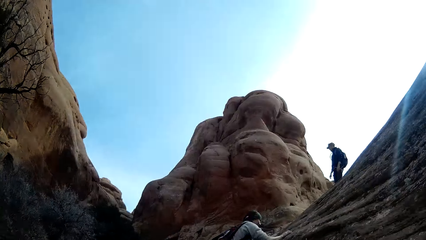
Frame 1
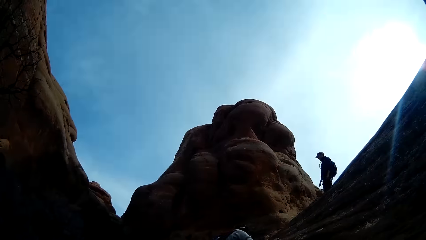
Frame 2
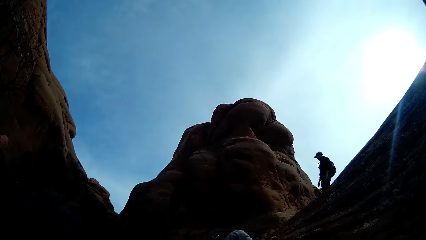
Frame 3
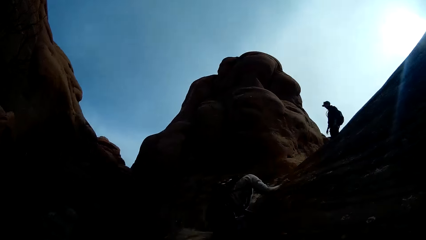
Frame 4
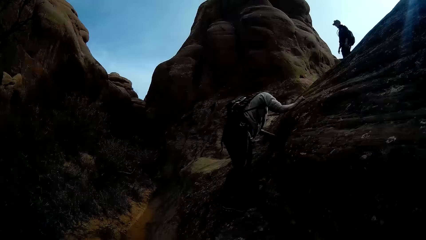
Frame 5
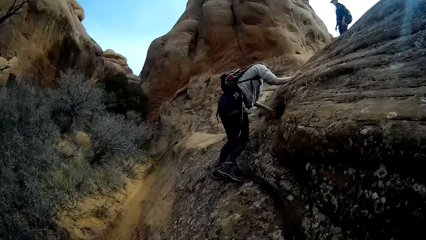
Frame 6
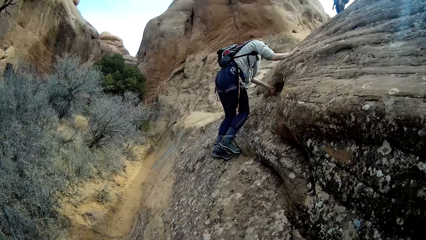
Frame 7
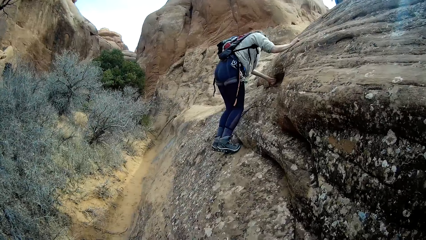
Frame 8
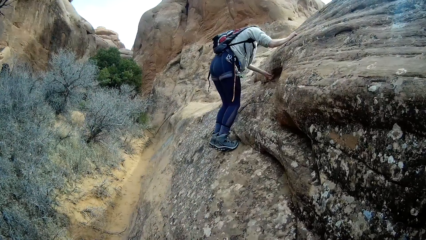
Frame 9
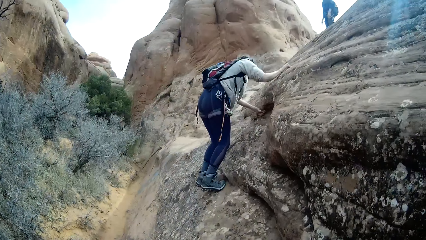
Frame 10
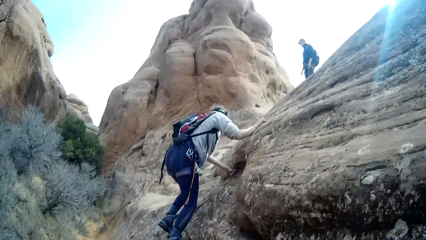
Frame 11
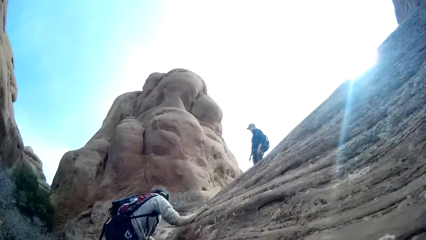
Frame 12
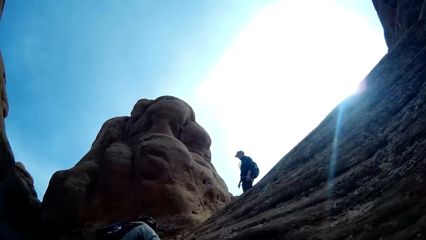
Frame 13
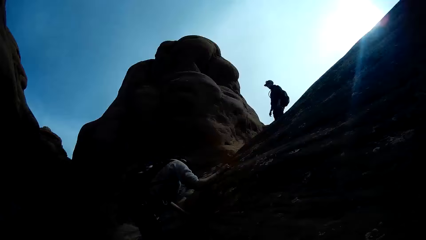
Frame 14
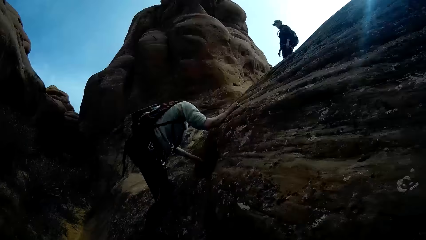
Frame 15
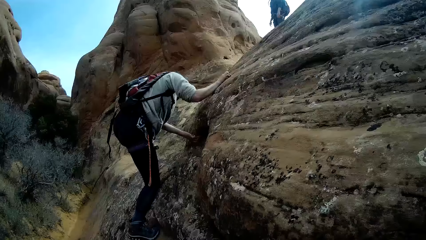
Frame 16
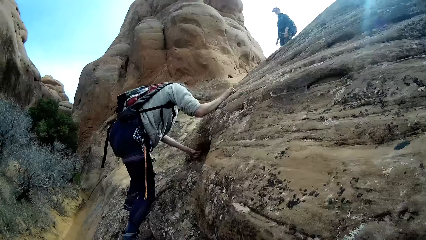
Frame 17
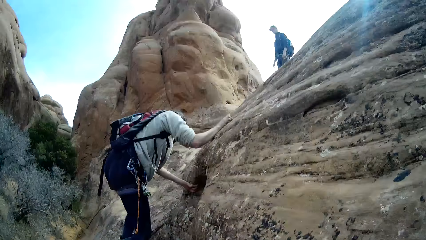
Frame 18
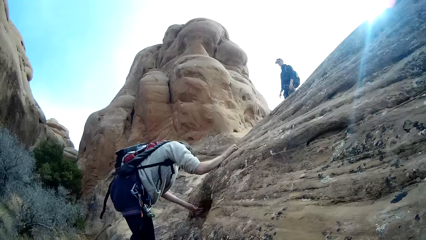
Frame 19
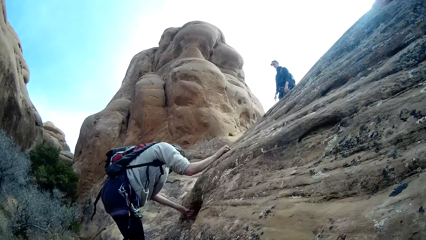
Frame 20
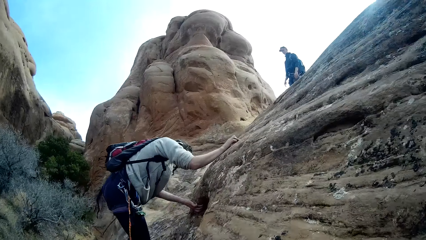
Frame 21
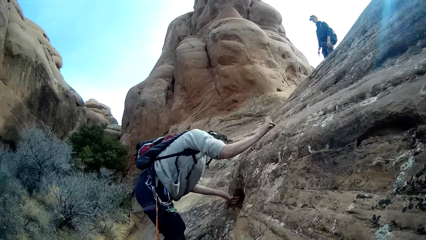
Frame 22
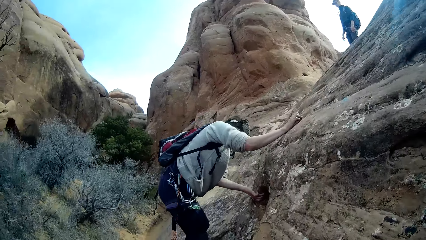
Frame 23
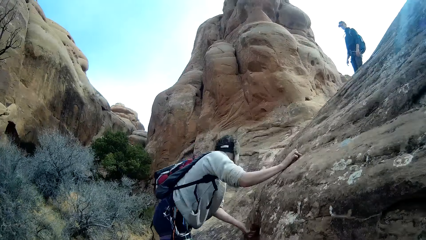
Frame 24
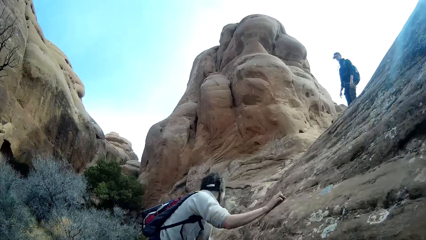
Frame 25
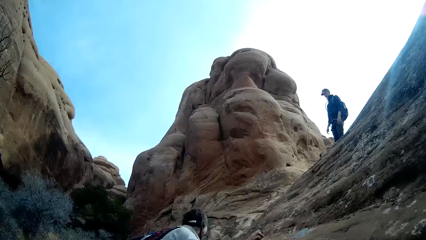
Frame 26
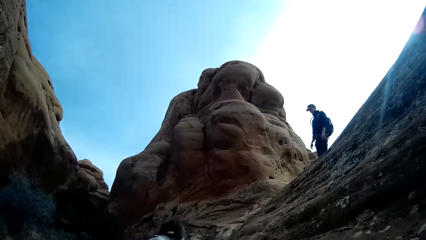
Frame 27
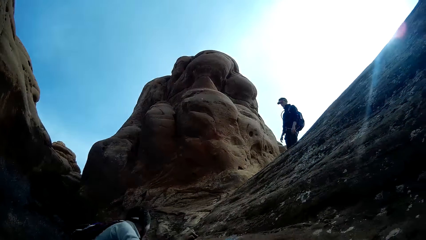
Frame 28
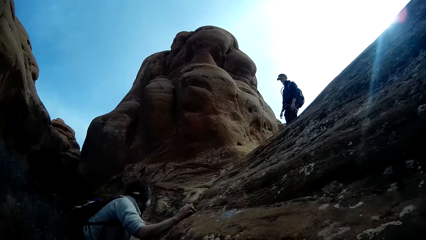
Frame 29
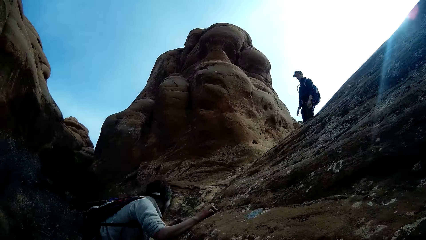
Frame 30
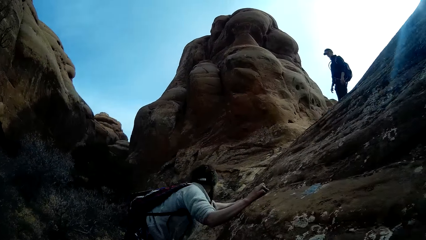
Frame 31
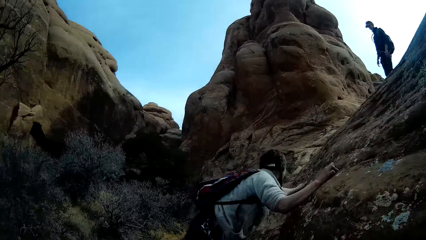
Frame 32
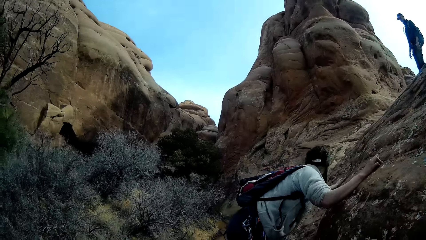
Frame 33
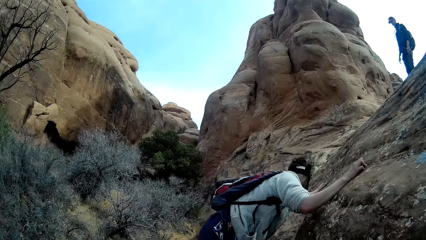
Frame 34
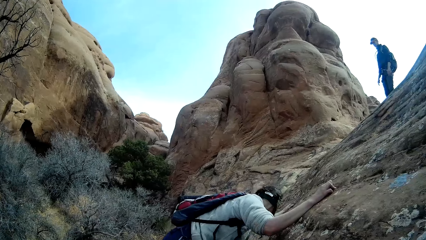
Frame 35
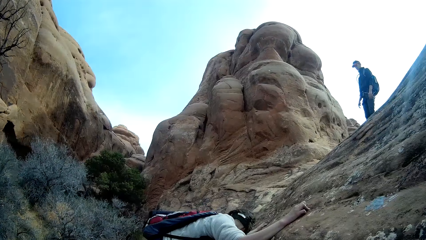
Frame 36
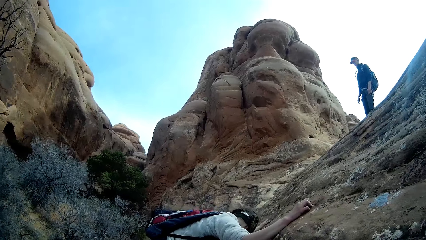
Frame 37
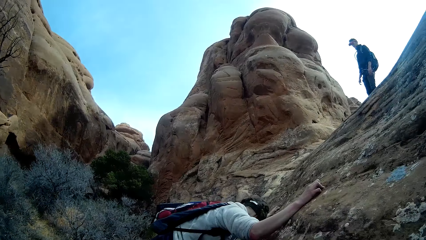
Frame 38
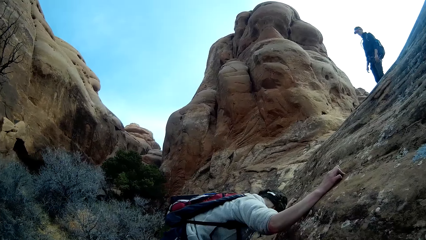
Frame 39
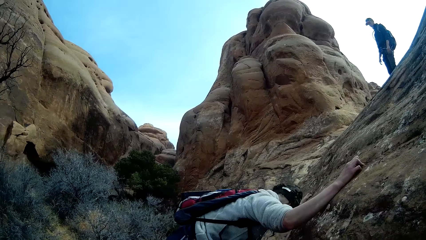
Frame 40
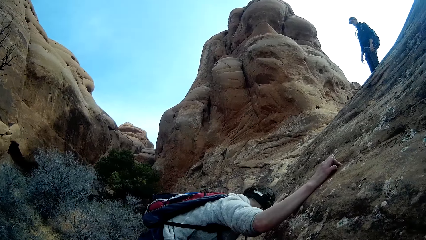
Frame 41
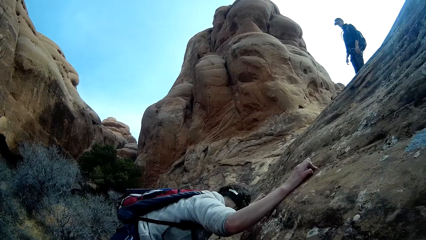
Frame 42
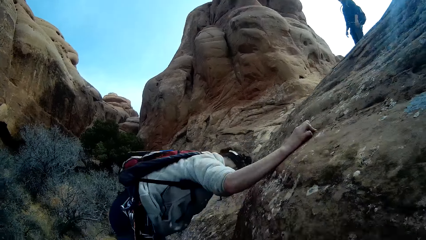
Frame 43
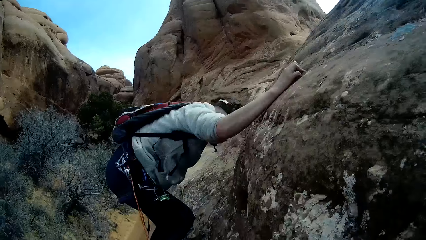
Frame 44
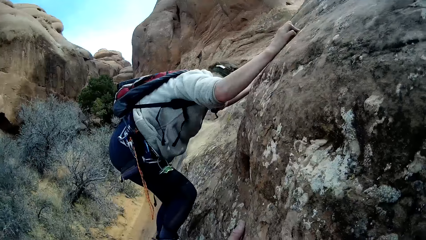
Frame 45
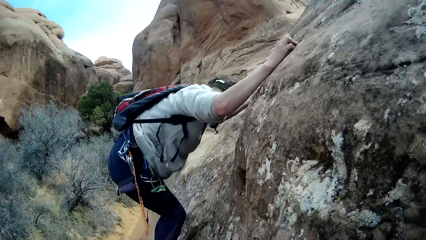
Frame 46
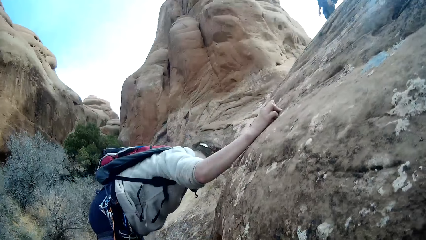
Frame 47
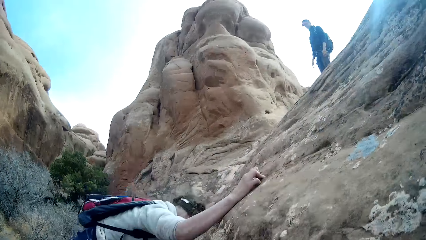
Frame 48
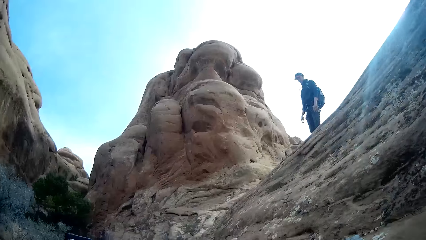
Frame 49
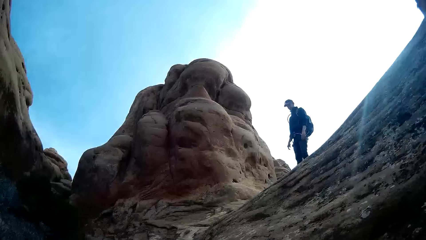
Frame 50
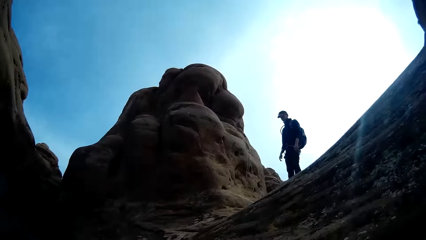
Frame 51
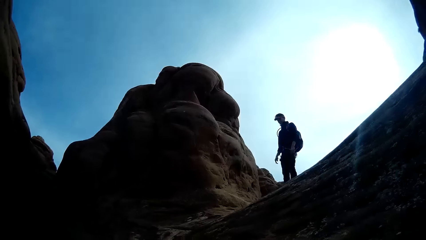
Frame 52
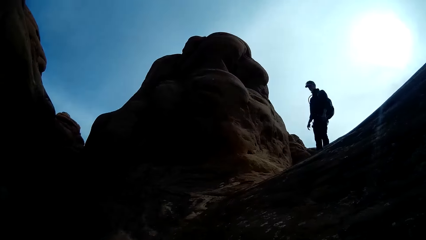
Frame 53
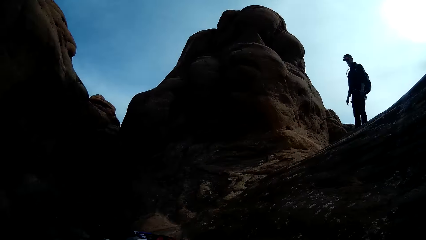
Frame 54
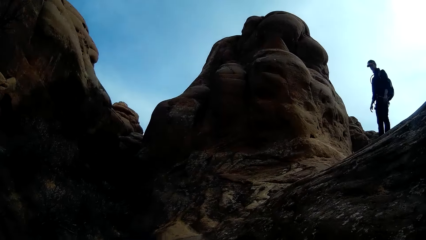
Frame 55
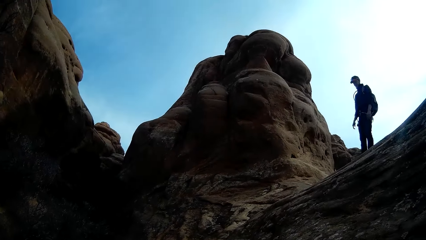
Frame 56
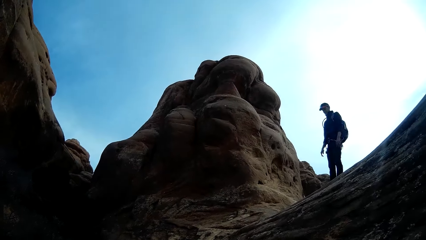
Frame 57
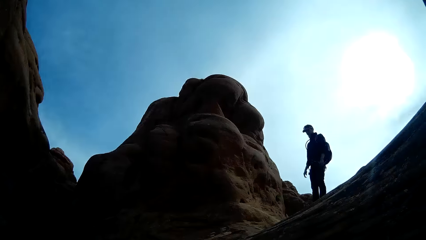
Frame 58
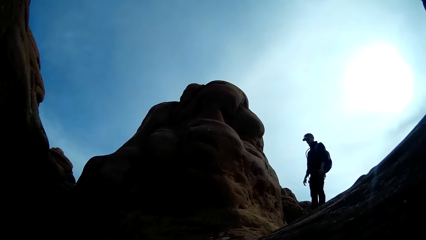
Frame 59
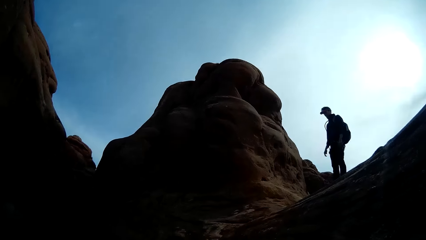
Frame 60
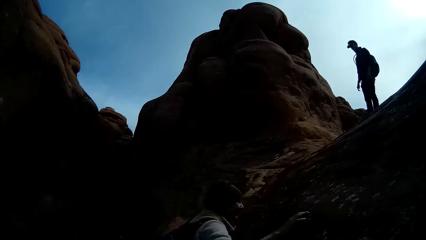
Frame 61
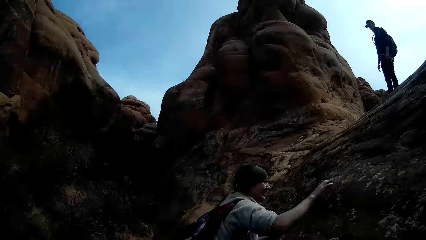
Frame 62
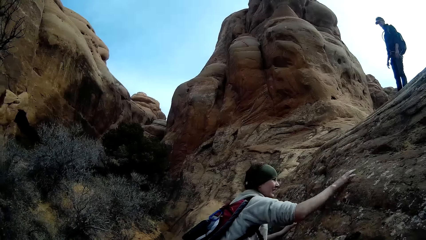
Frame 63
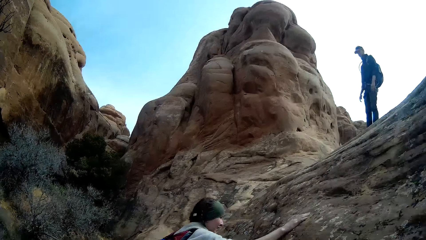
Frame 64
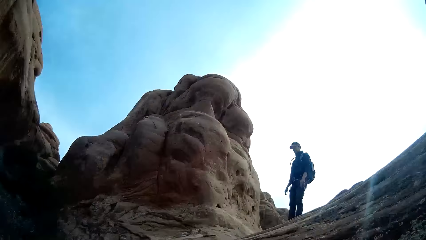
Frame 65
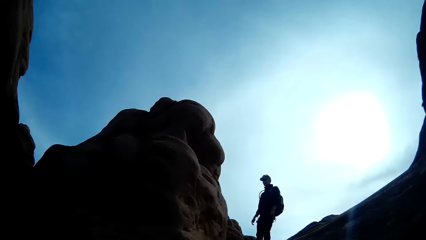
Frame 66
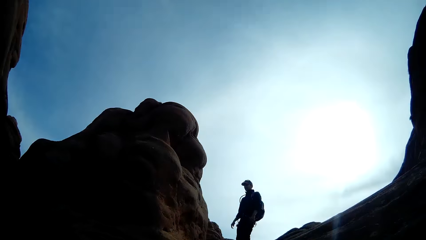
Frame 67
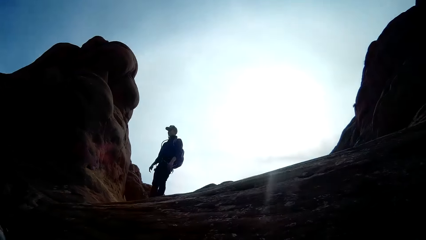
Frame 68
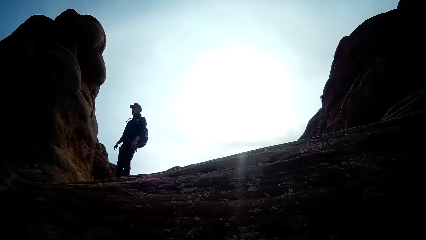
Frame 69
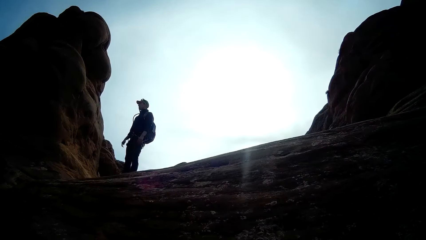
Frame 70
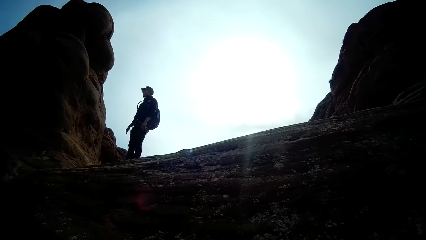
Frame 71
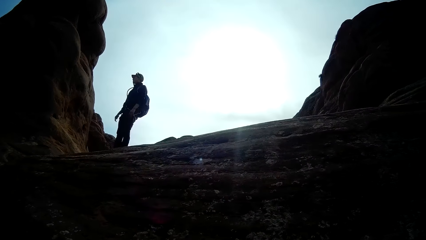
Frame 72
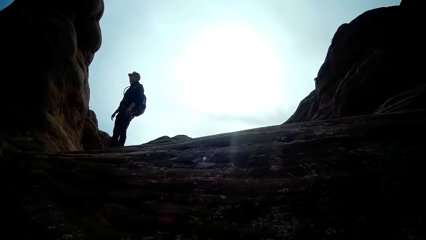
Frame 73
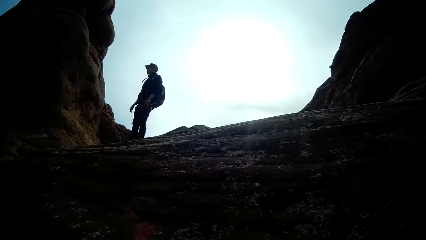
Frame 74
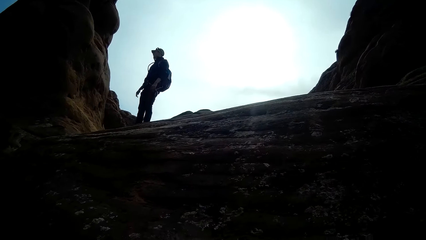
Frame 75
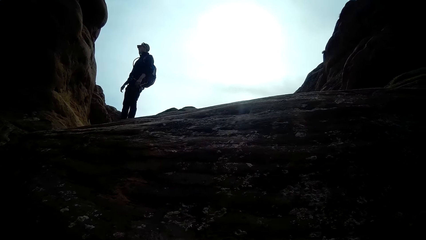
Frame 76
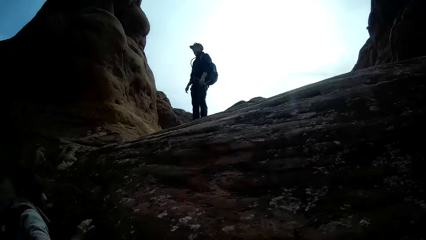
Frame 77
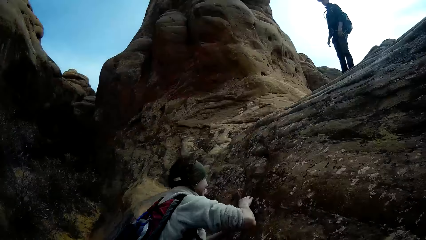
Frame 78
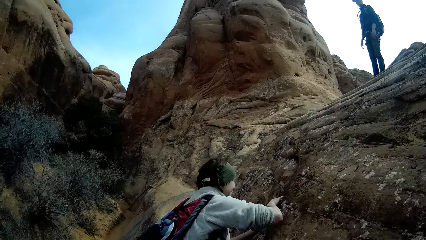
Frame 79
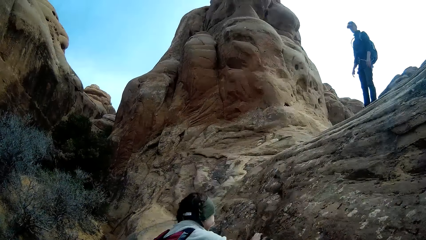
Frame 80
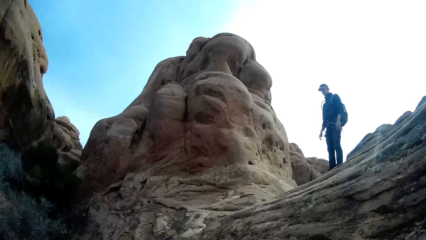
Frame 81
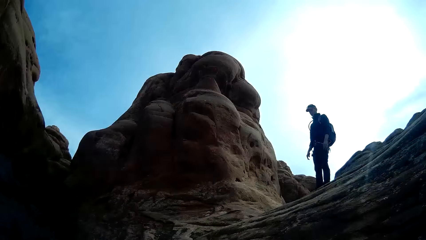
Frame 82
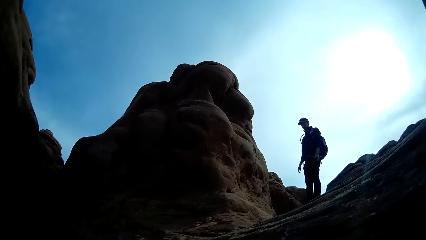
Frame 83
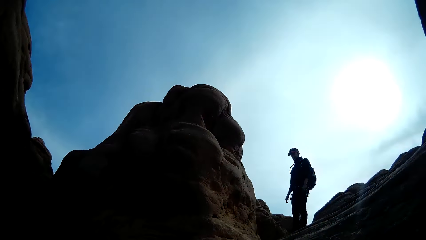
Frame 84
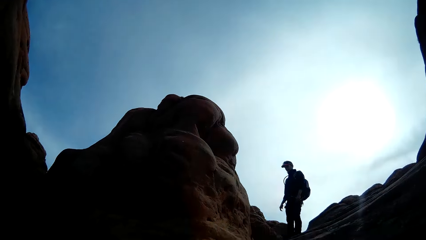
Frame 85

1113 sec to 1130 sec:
The camera wearer stares at a person.
